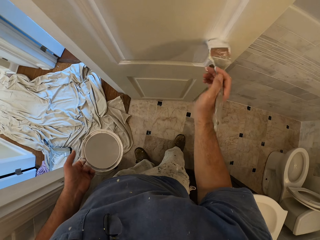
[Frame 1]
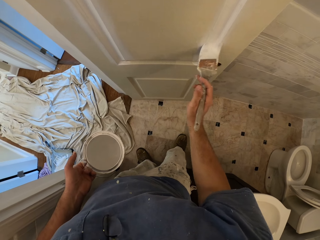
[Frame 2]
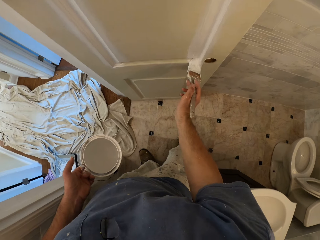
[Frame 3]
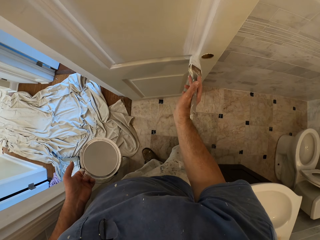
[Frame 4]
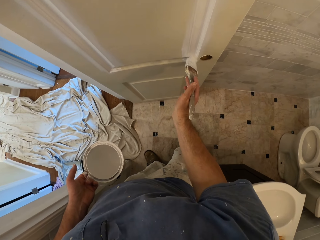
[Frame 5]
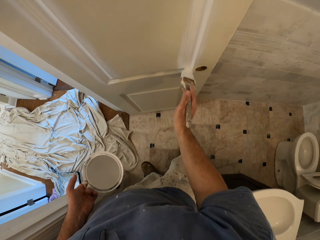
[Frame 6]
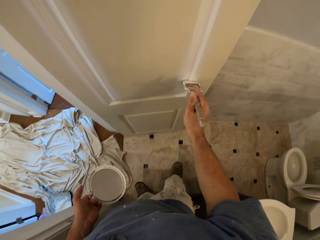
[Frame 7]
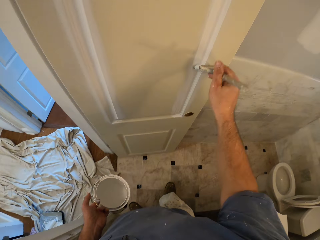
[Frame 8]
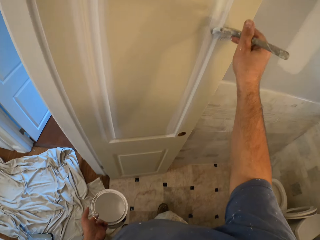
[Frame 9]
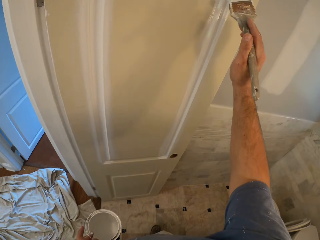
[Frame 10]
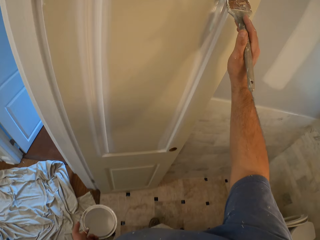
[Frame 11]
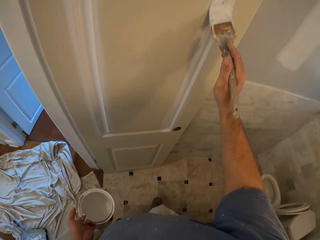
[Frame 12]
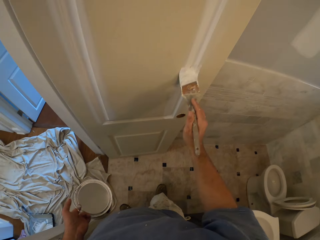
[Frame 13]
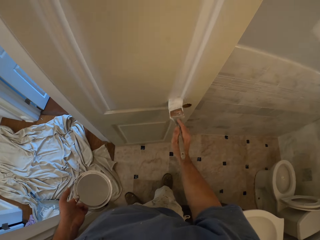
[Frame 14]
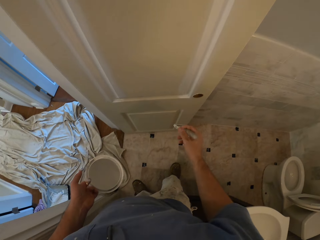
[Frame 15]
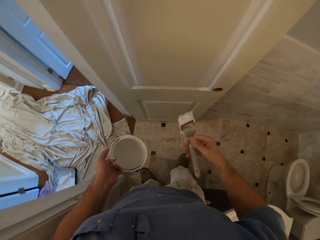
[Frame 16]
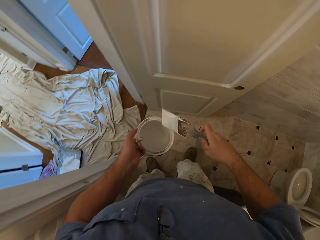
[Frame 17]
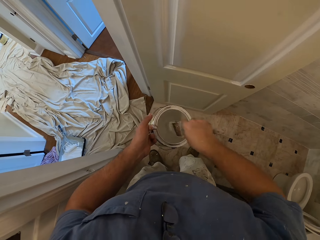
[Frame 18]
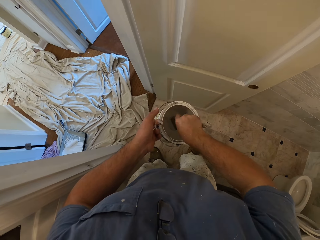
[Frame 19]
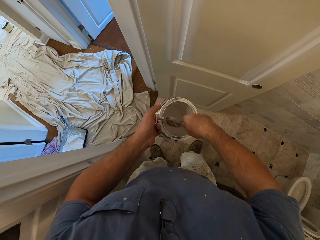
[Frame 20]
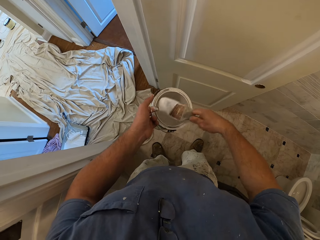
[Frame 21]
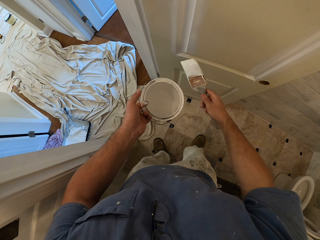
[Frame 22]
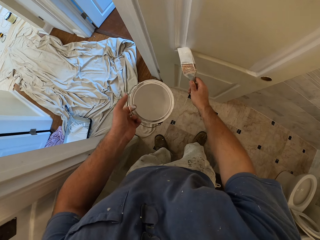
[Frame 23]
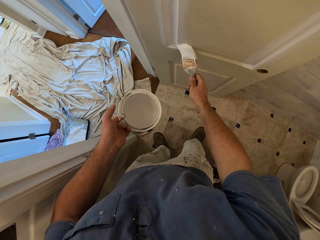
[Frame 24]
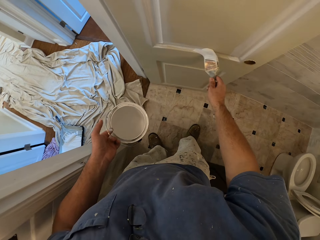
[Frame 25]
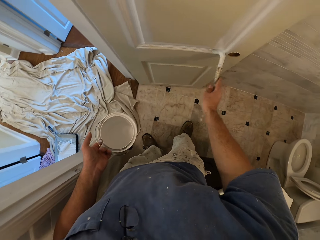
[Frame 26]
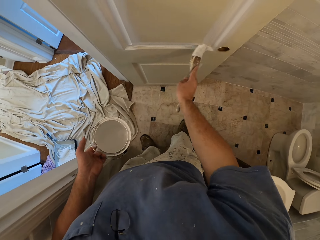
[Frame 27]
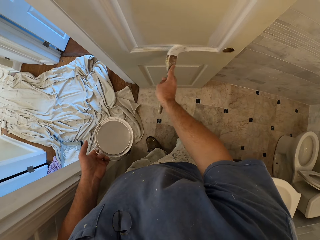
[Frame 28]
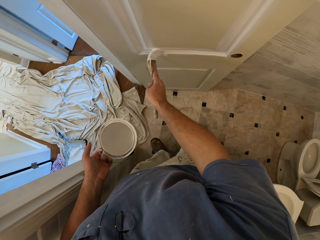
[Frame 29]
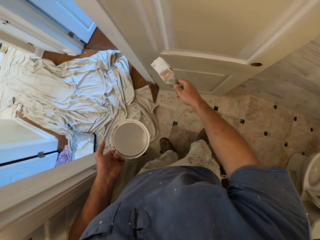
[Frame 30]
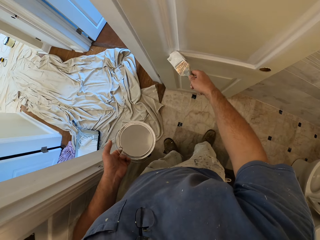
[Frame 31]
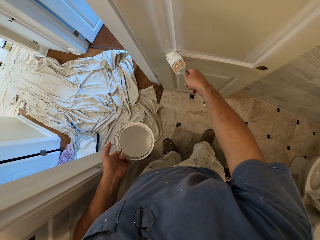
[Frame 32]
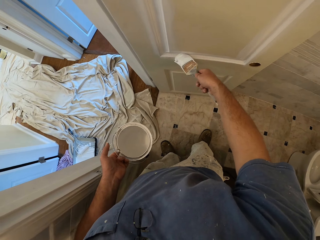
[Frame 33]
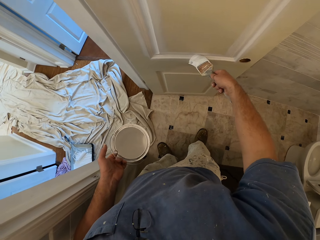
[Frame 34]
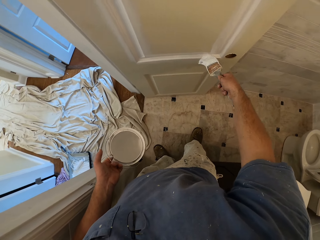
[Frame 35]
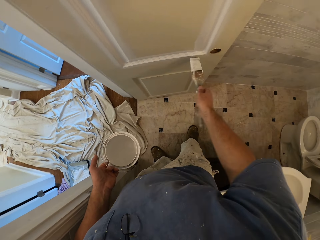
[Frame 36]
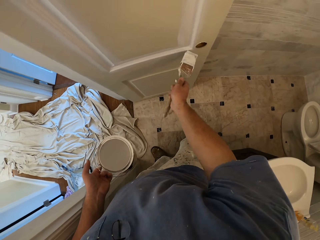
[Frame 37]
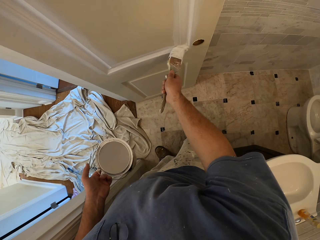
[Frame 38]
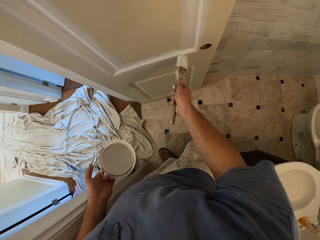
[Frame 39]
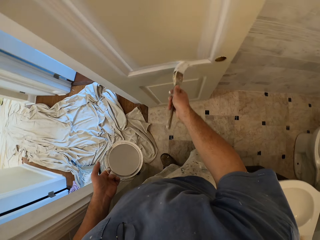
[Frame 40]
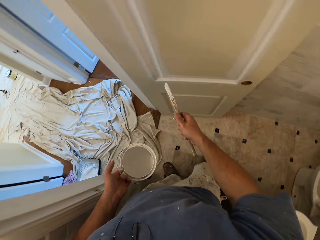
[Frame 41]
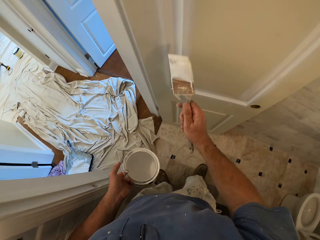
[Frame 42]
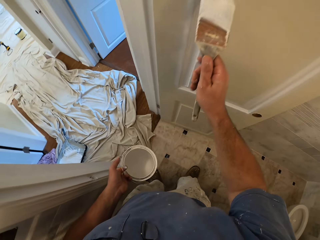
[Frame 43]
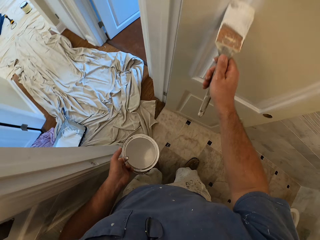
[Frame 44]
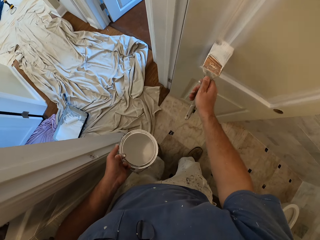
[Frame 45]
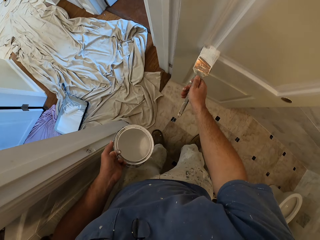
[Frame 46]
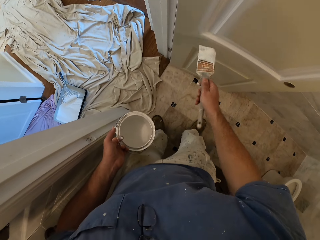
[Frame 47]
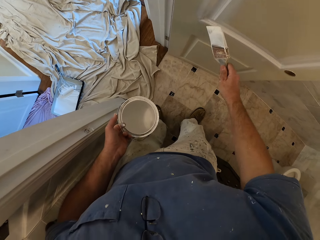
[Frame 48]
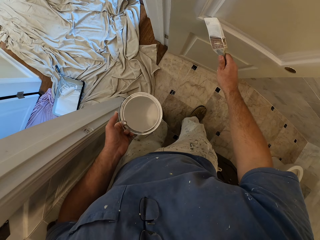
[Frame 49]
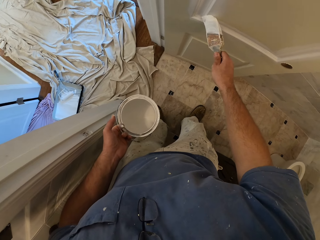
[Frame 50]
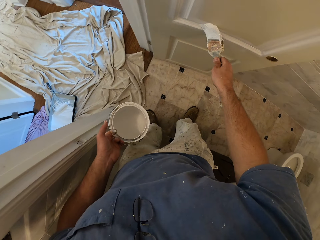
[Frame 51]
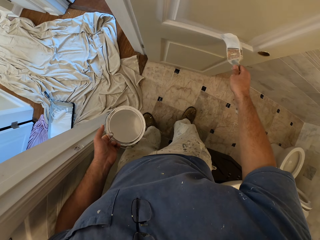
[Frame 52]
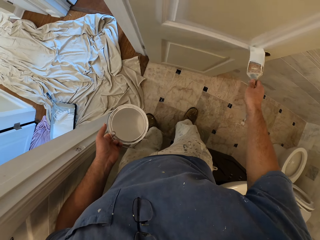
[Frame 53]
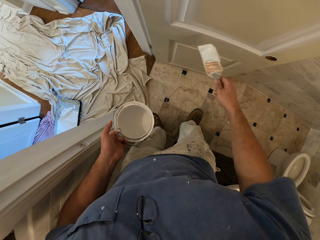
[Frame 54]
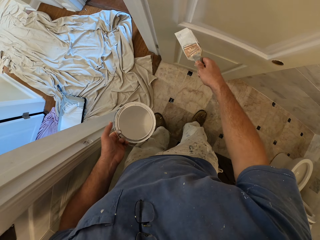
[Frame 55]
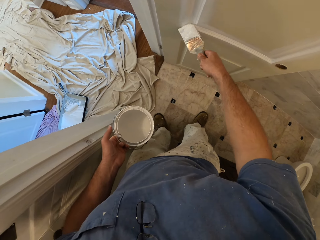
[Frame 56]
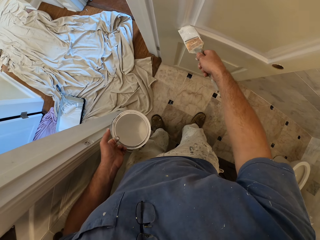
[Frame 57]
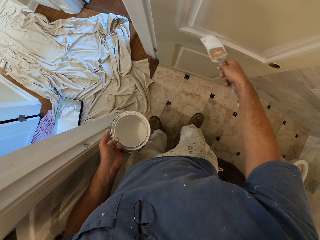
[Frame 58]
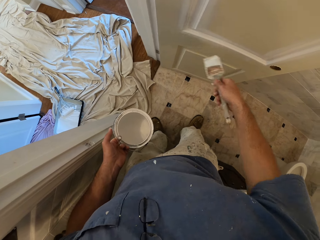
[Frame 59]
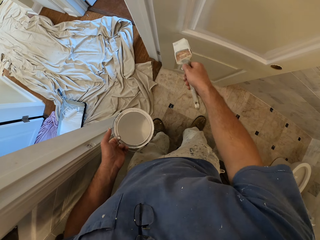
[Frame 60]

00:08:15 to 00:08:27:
The camera wearer dips the paint brush into the paint container. They remove the paint brush from the paint. They paint the door with the paint brush.

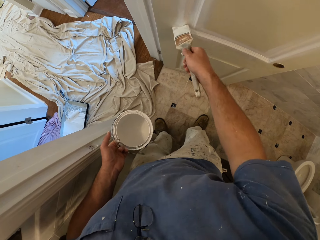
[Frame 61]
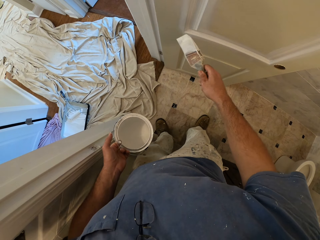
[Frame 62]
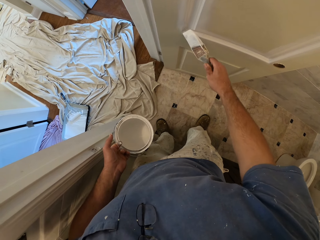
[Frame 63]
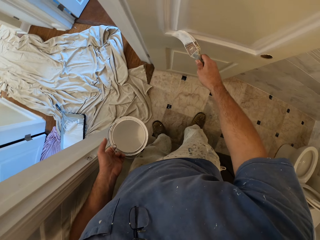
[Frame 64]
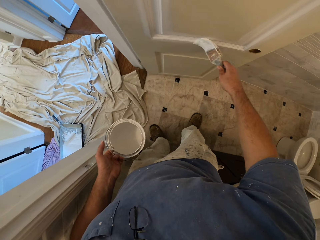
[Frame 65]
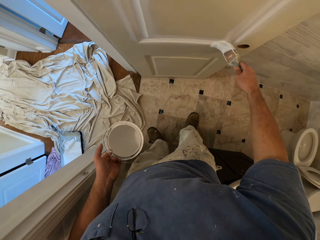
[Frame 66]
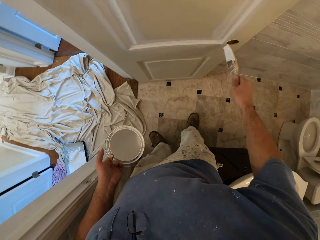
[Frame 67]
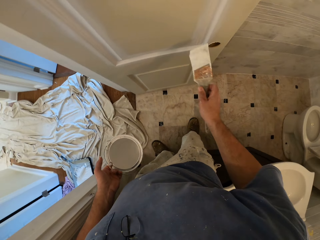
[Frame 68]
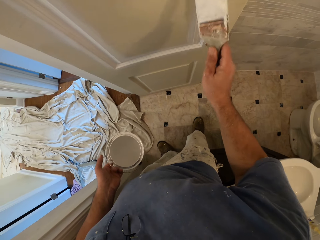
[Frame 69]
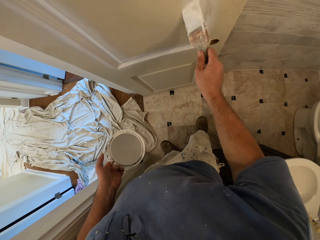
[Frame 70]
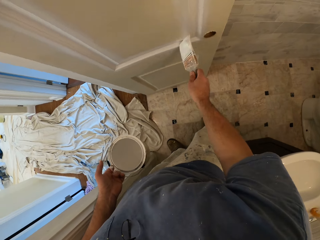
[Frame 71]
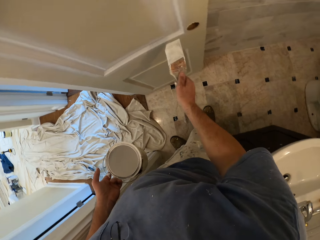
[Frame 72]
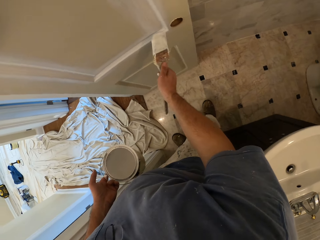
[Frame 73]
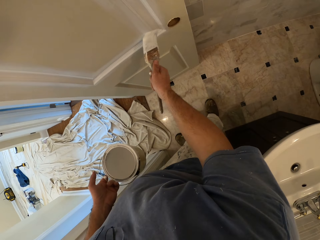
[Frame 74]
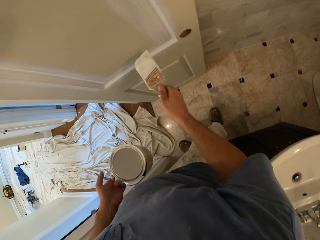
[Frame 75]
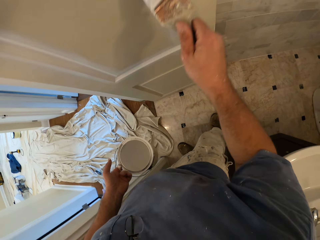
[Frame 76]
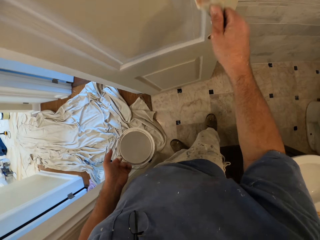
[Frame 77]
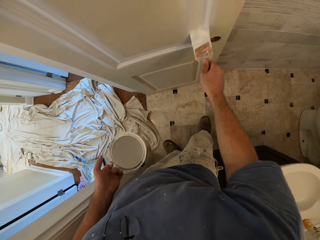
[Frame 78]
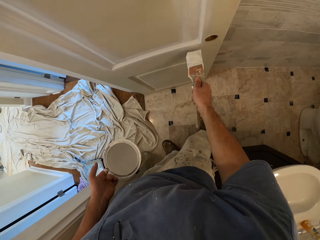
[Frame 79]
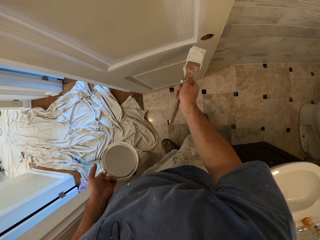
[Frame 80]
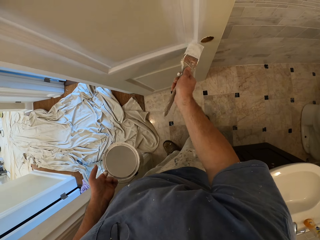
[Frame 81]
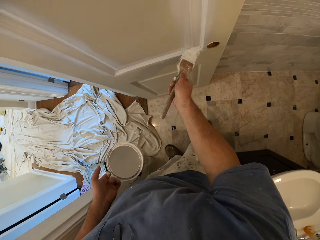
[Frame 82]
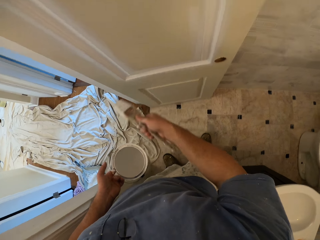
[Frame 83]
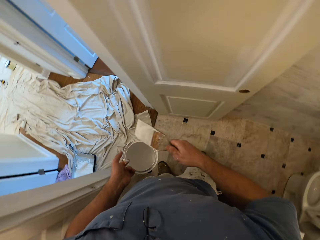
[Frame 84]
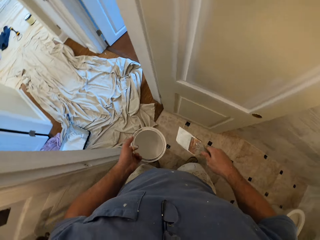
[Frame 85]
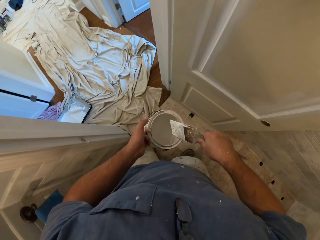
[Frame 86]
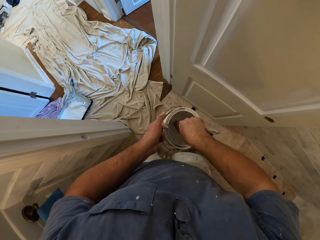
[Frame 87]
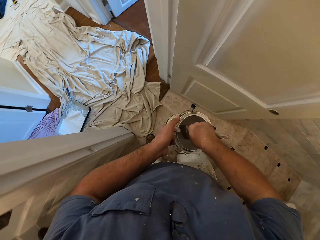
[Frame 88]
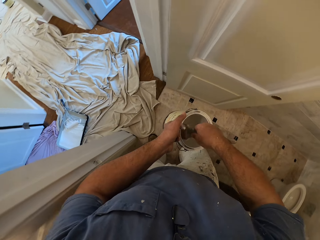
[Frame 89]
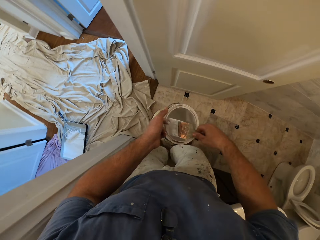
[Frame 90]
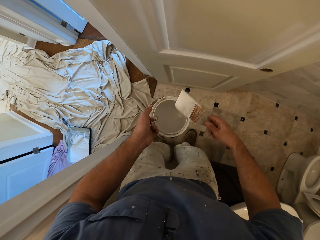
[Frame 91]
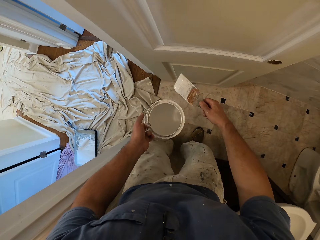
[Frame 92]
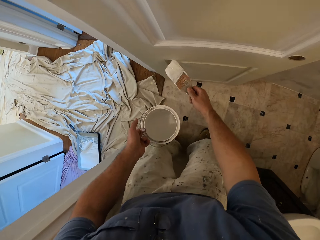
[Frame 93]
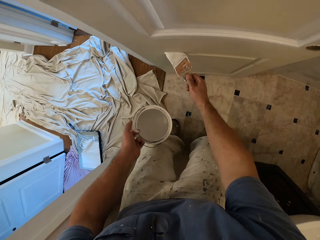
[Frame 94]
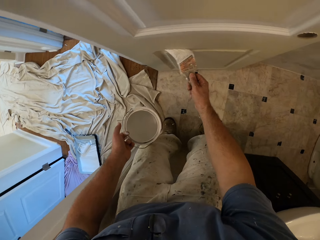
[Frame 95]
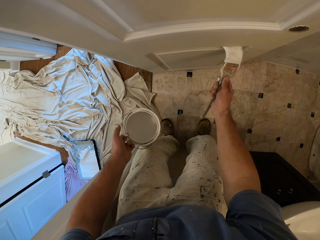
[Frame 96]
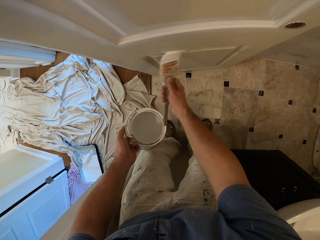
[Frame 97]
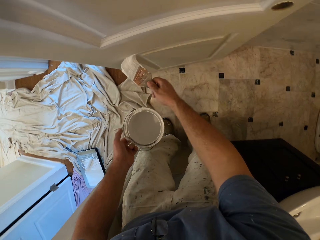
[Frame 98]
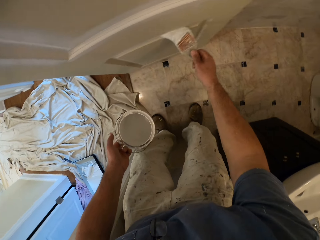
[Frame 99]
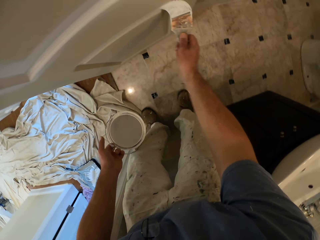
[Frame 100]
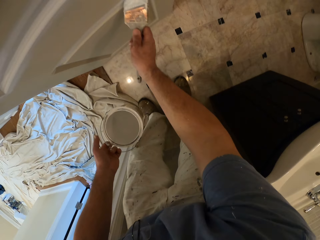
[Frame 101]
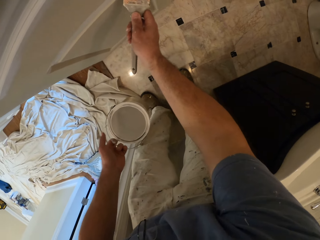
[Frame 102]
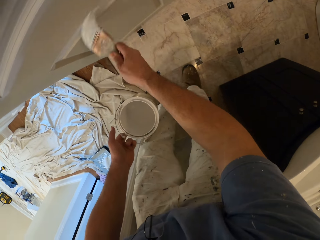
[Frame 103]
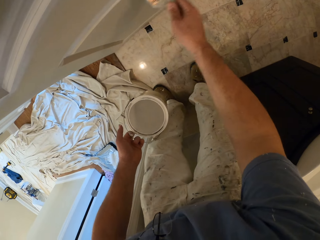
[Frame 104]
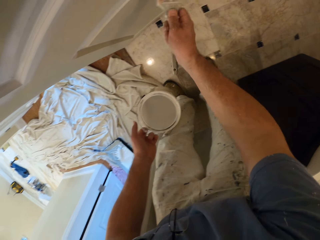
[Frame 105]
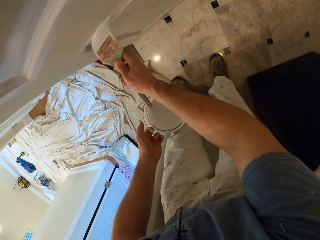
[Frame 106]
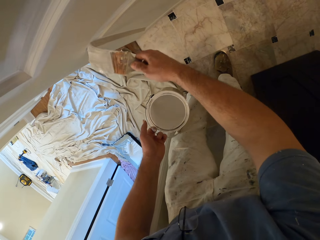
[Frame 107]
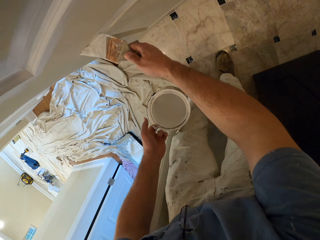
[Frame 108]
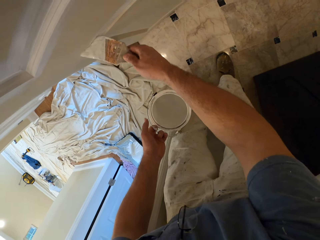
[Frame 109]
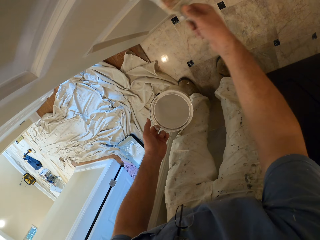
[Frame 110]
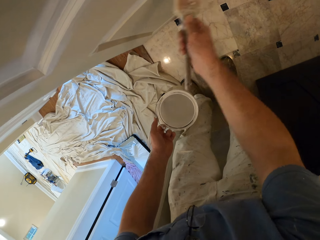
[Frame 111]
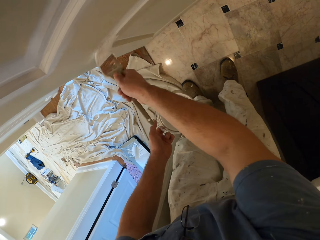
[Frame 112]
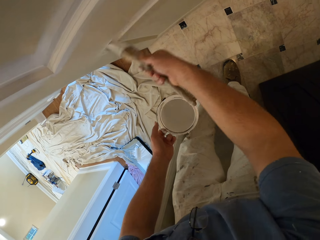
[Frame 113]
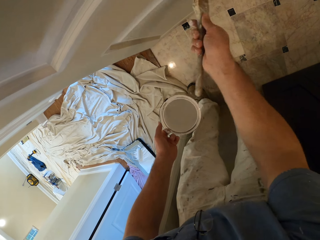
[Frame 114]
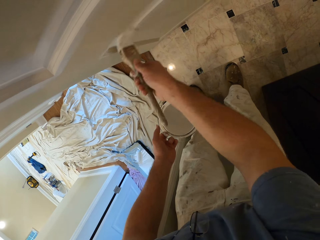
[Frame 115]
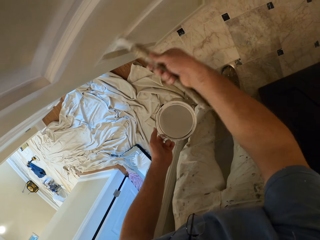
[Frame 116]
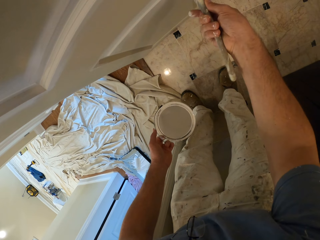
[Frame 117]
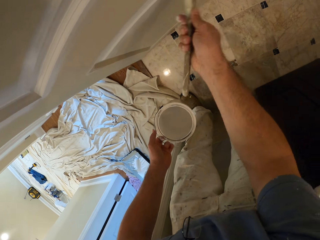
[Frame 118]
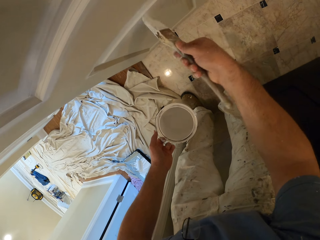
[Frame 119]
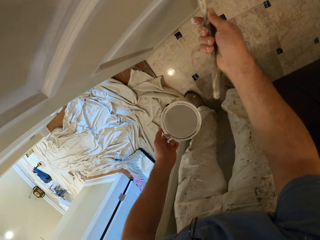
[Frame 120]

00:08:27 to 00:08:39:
The camera wearer dips the paint brush into the paint container. They remove the brush from the paint. They paint the door with the paint brush.
